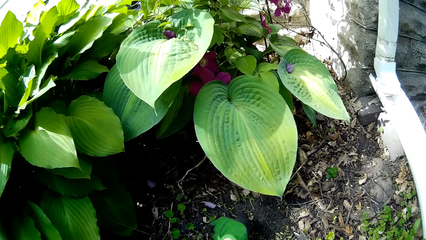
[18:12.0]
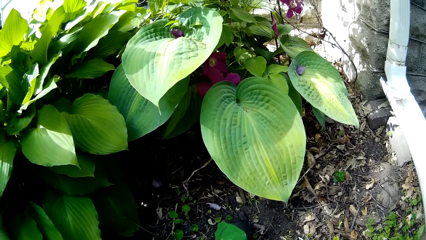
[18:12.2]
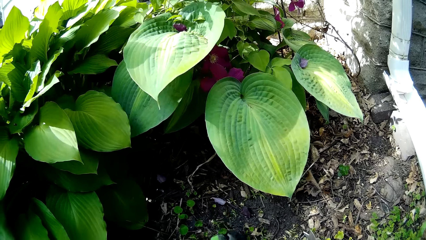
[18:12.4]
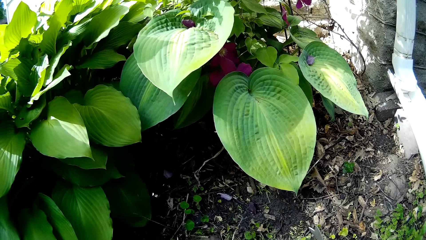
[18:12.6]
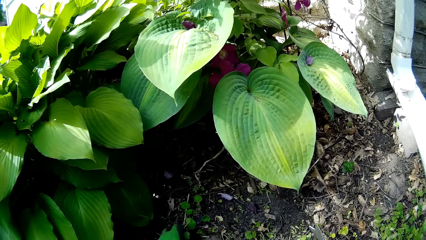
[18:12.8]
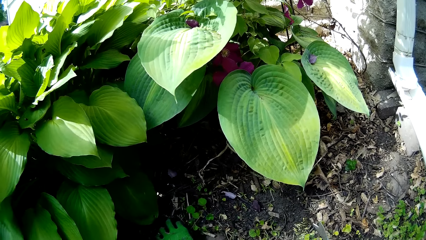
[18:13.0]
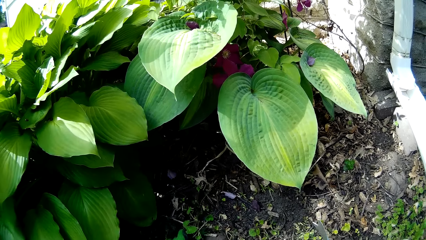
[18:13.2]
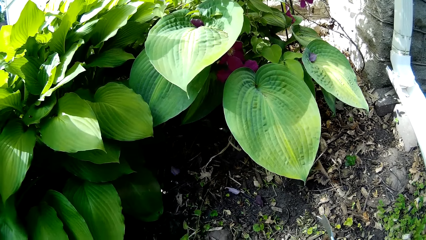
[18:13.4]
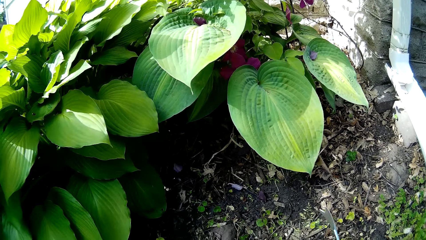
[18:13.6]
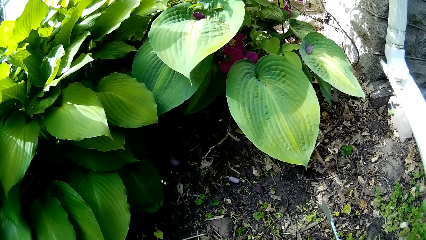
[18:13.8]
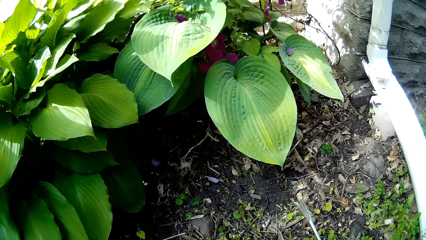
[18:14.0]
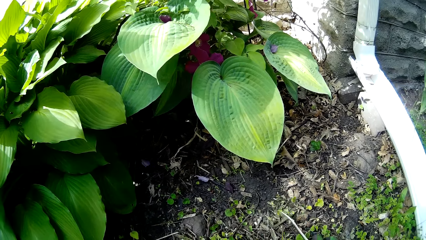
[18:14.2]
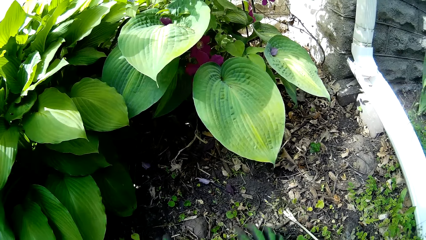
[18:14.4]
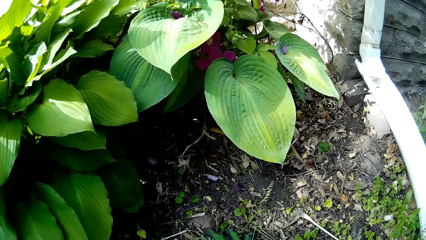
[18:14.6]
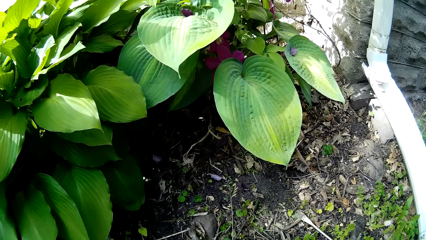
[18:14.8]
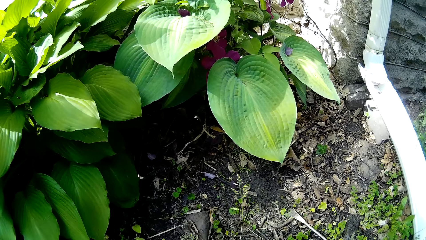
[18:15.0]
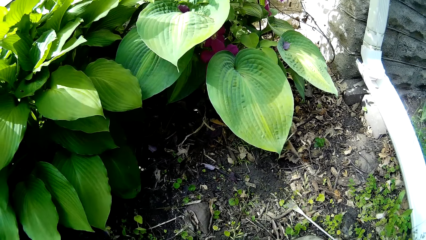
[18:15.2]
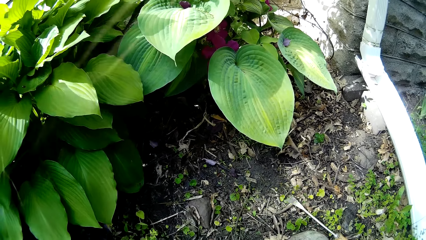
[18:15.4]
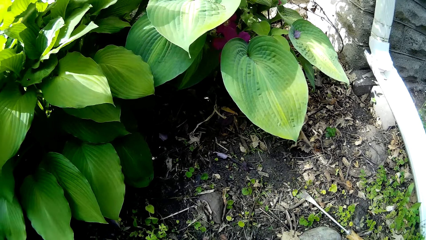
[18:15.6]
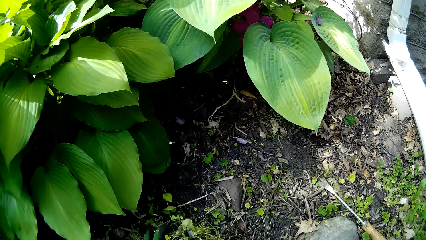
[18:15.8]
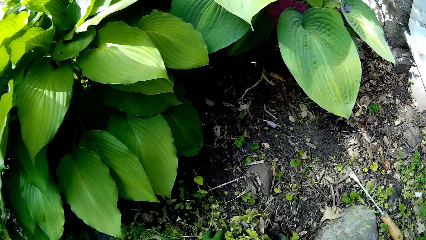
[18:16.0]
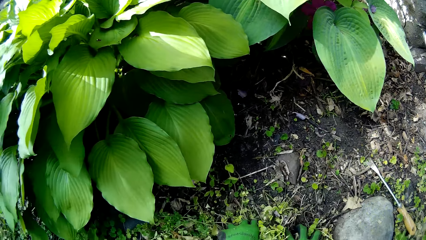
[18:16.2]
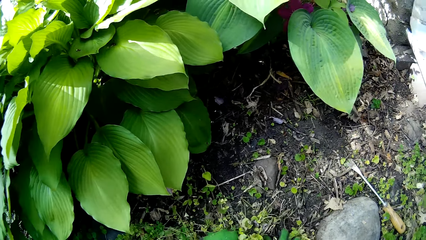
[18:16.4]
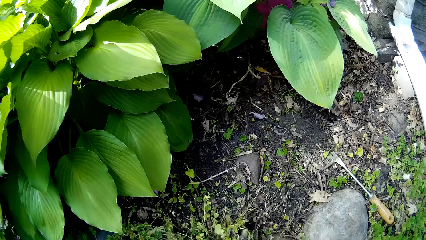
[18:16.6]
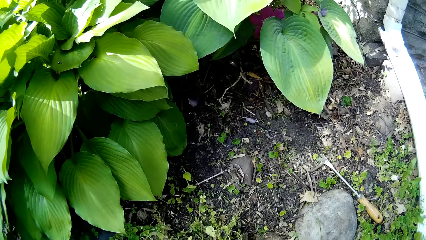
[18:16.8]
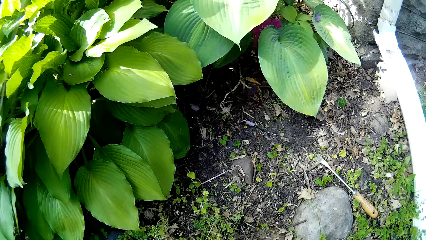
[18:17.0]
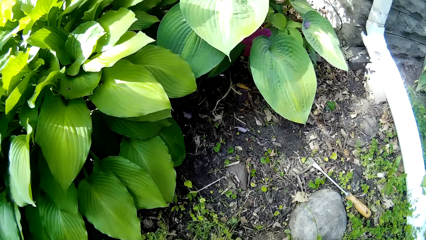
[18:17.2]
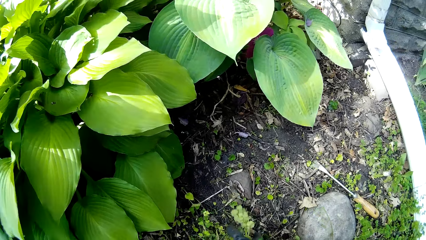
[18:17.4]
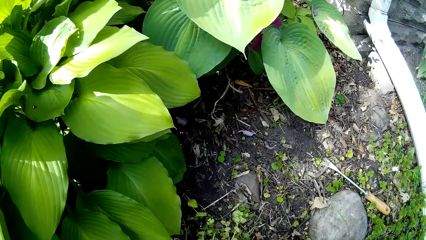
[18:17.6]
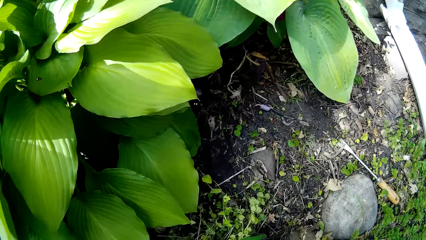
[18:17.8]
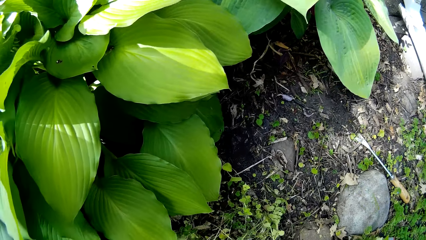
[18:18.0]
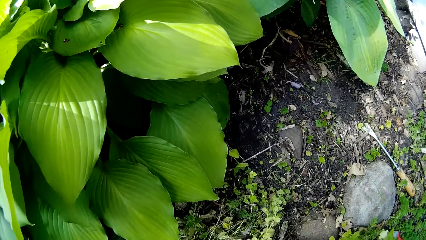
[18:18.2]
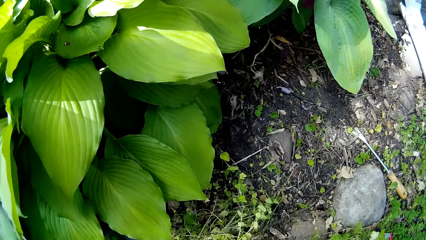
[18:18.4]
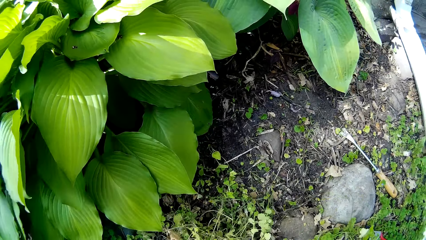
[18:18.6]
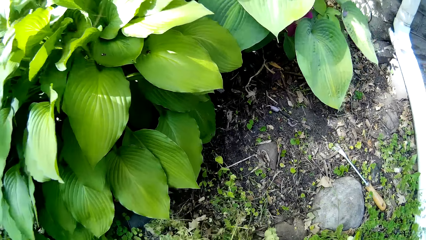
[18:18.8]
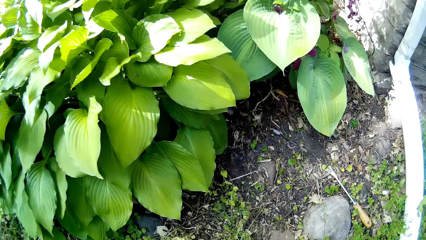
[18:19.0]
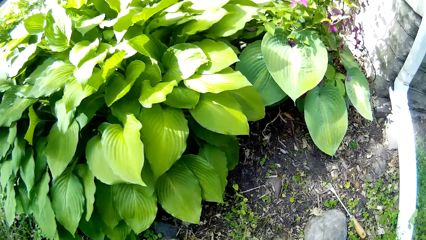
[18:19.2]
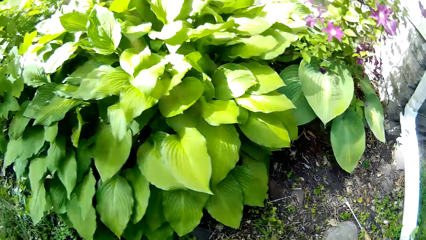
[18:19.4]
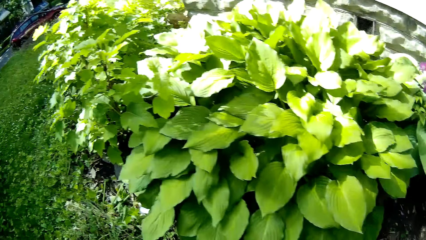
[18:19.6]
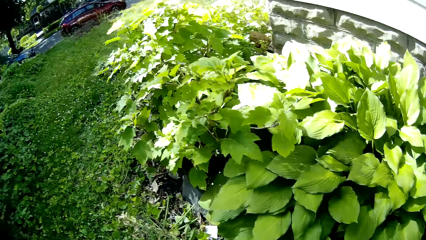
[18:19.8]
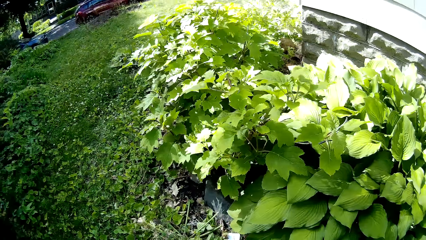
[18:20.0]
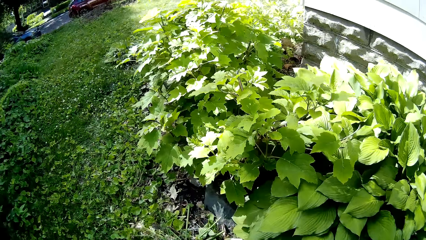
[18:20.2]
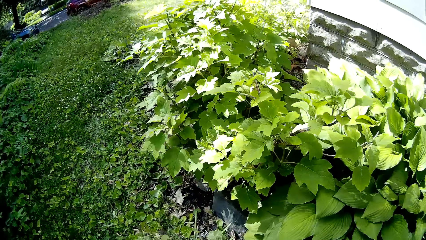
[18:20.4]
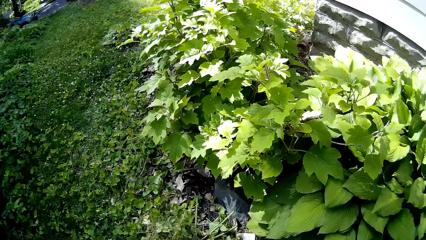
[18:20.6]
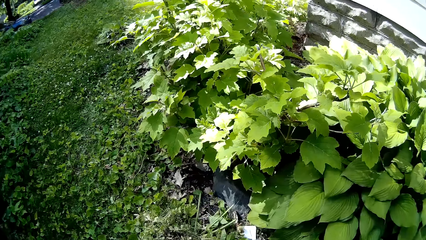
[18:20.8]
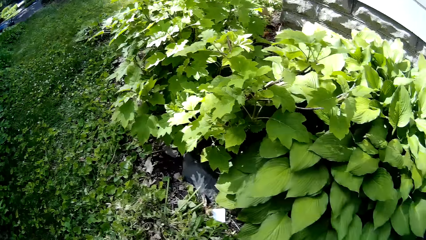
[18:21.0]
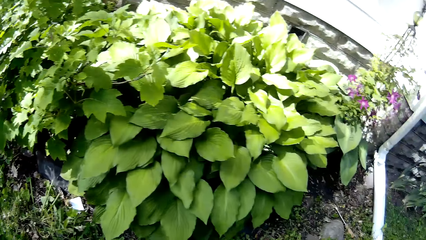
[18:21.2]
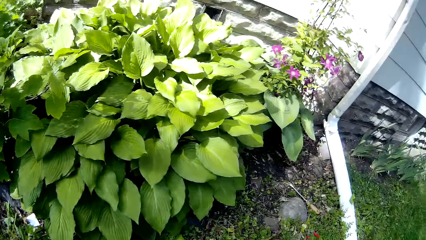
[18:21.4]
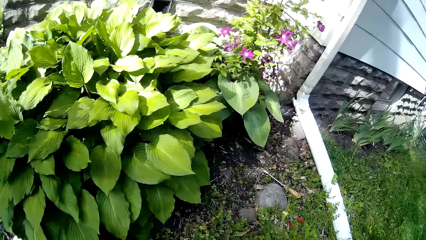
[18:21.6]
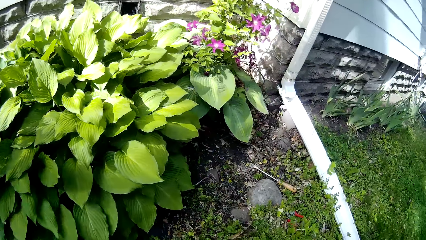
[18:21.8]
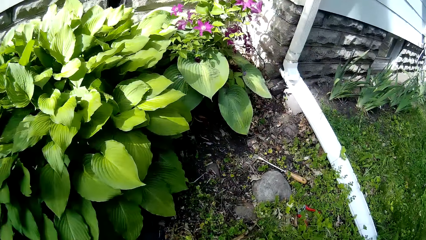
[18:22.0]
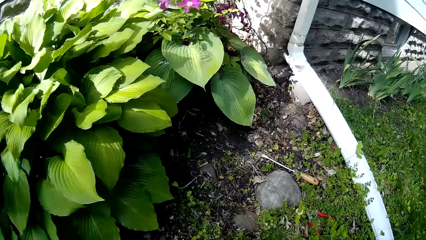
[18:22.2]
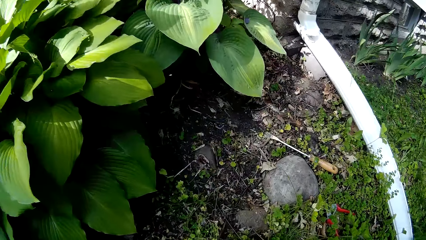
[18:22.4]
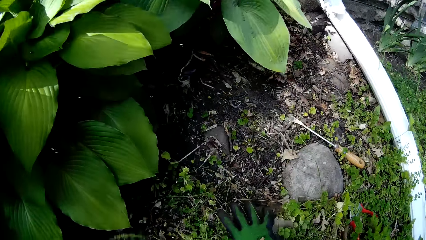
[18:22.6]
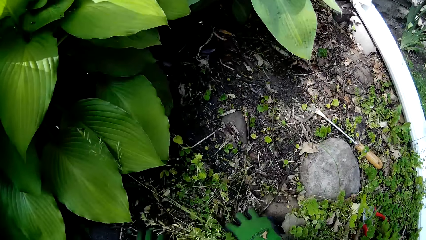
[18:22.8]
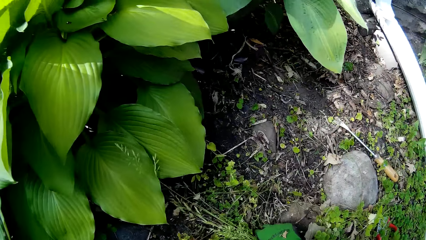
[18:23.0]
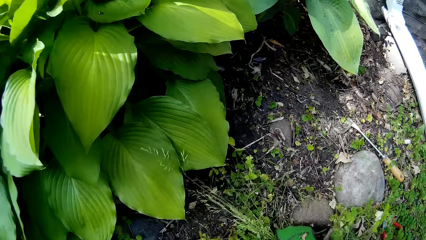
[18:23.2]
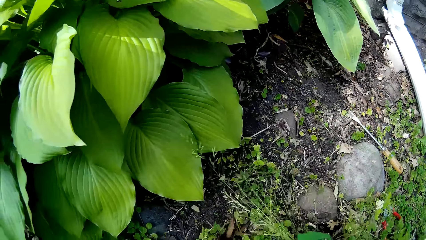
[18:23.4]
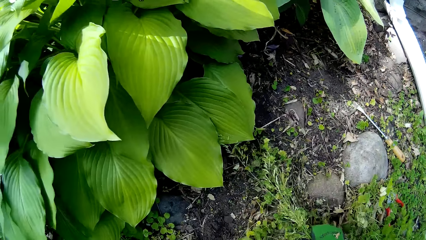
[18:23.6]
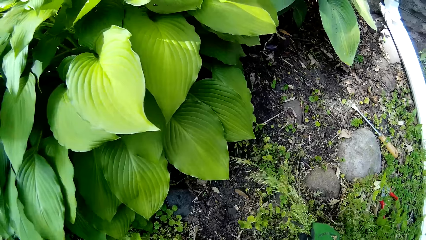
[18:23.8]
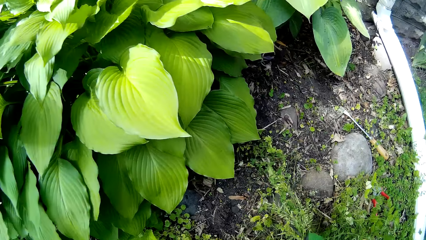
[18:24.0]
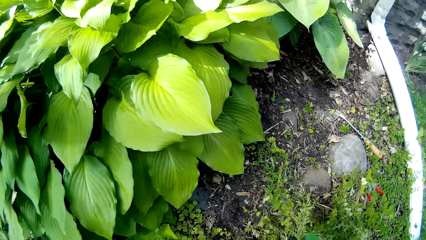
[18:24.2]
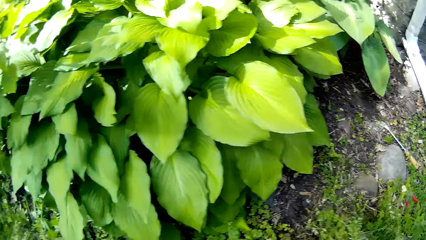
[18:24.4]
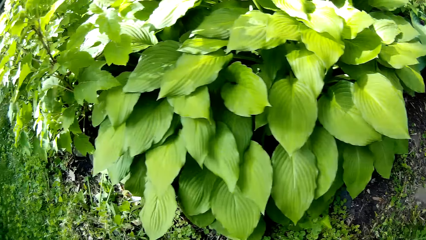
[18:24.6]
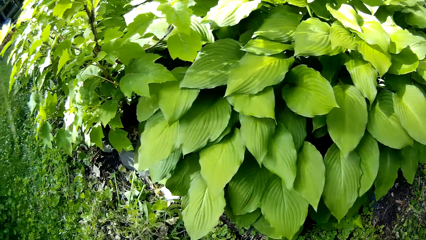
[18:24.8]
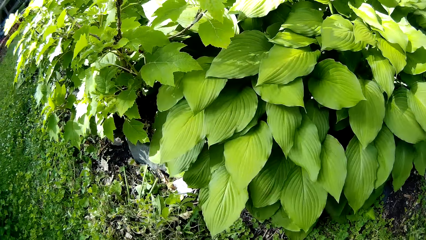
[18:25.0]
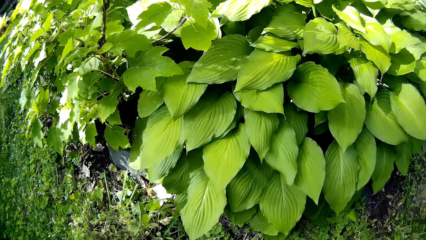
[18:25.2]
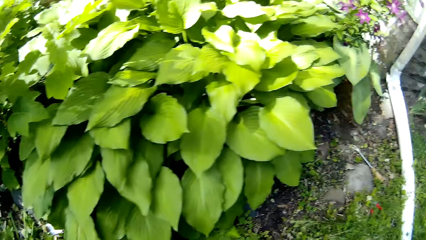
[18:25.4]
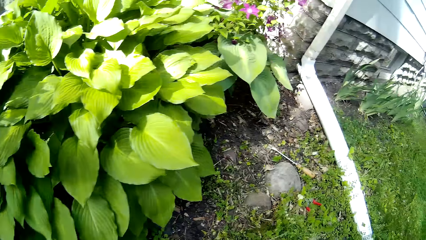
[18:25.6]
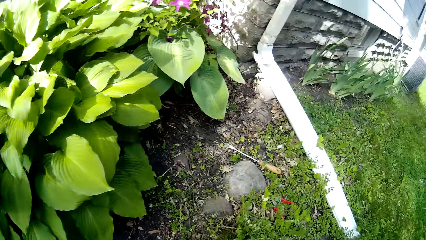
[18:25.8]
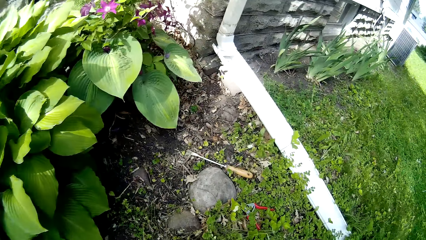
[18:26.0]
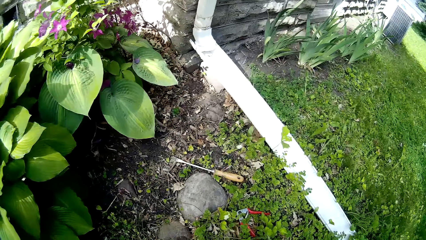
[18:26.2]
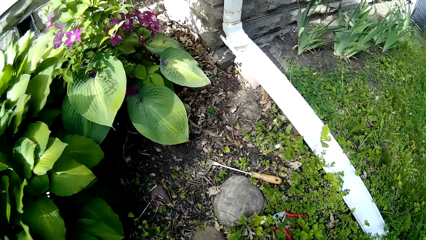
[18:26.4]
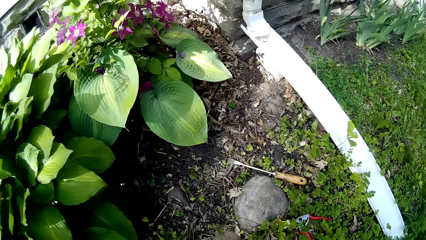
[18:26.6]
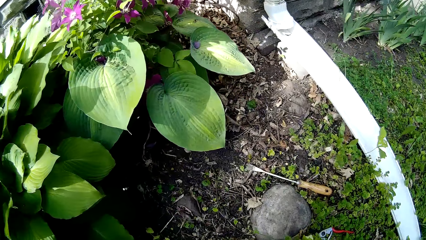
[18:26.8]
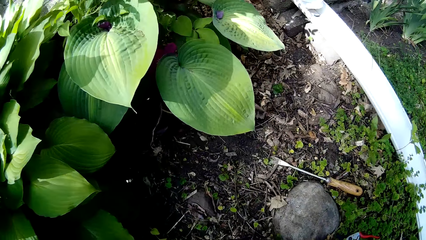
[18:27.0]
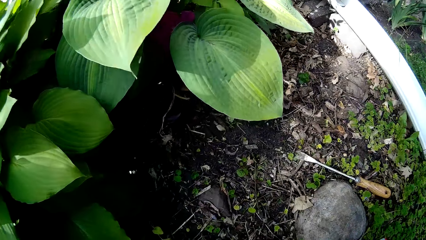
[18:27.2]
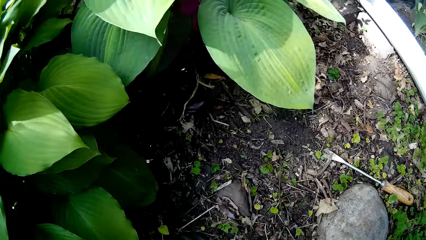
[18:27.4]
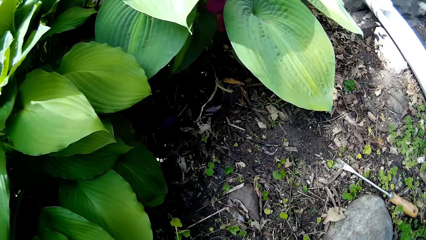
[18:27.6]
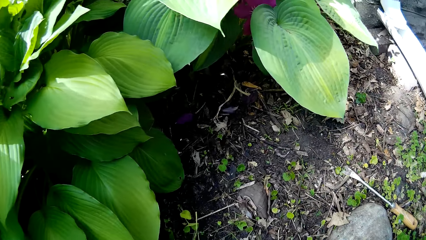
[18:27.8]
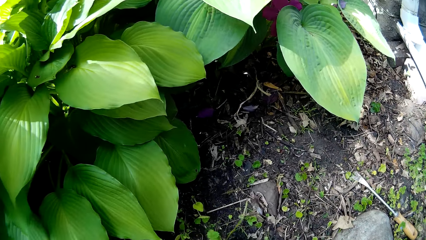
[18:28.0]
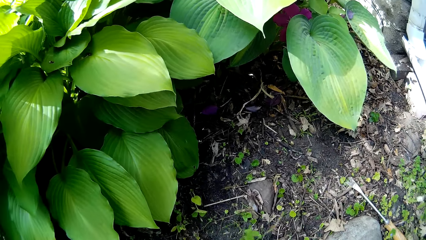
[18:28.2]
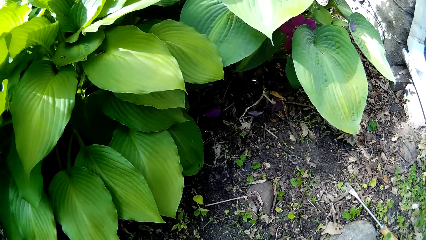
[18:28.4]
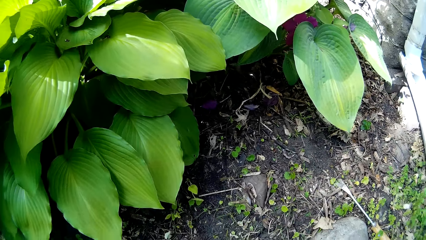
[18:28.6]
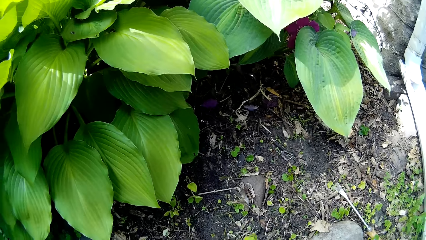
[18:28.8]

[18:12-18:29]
The camera wearer drops the hand weeder in his right hand on the ground. He weeds the garden with his hands. He uproots the plants. He picks leaves from the ground.
